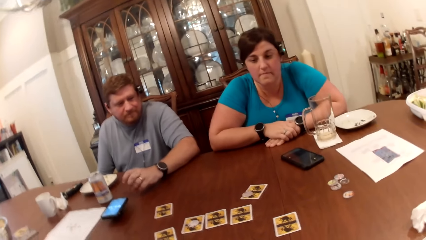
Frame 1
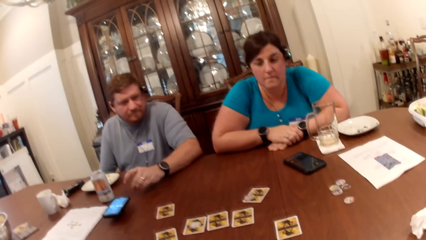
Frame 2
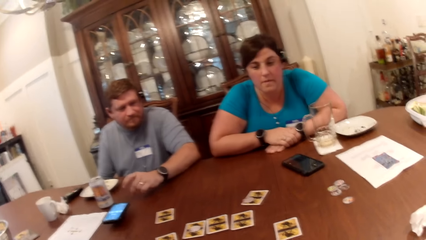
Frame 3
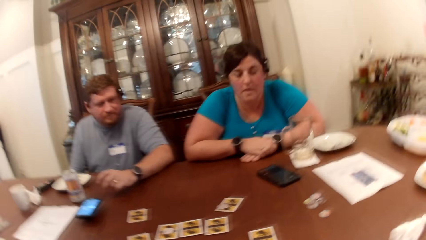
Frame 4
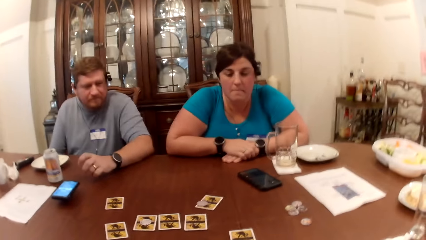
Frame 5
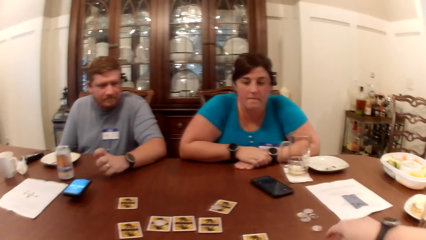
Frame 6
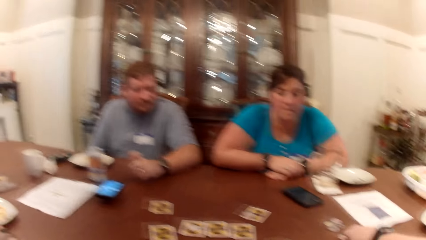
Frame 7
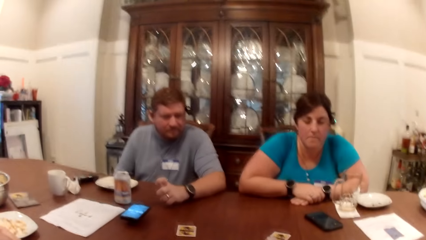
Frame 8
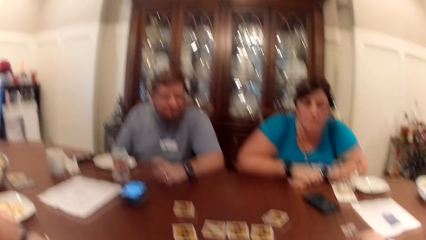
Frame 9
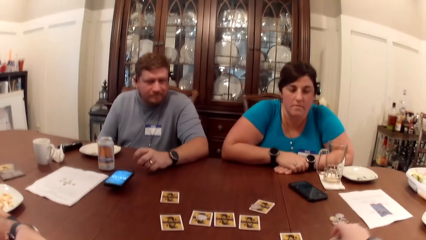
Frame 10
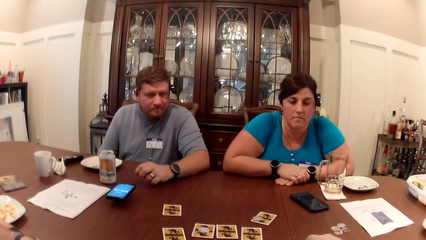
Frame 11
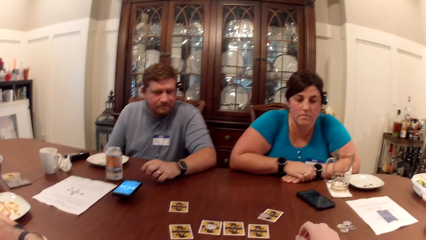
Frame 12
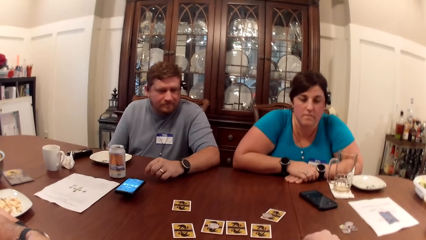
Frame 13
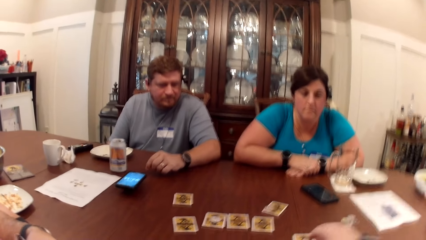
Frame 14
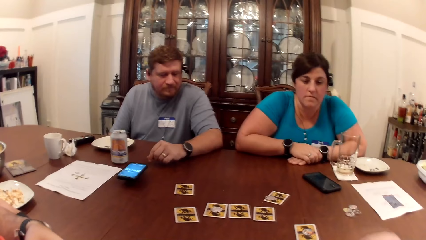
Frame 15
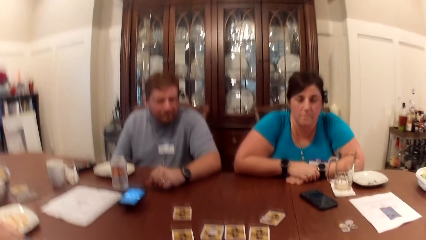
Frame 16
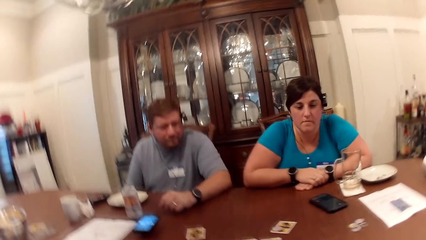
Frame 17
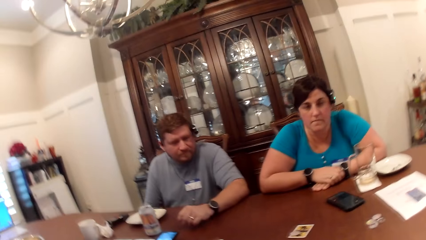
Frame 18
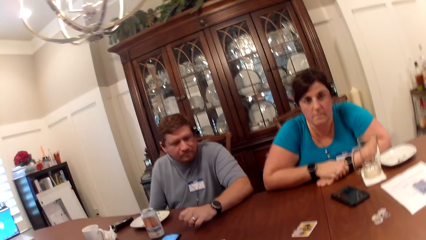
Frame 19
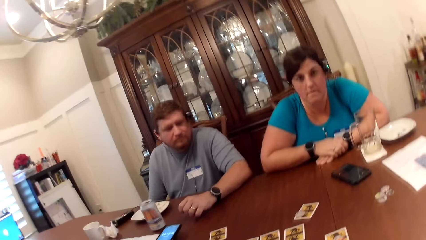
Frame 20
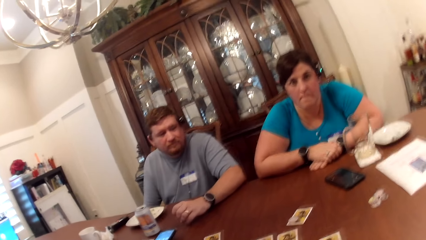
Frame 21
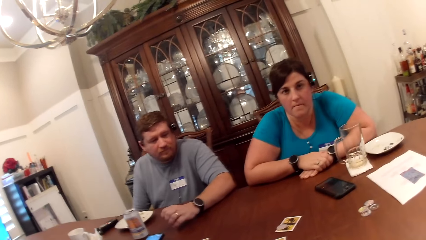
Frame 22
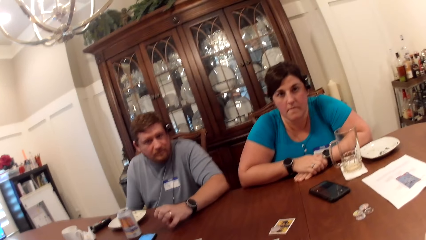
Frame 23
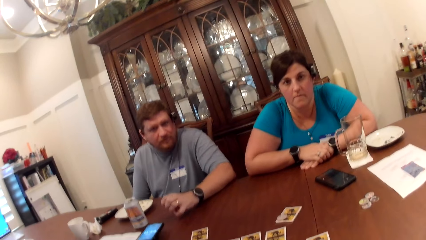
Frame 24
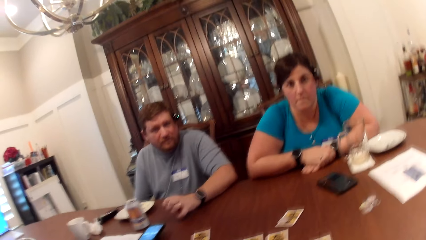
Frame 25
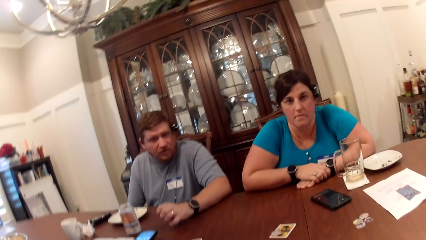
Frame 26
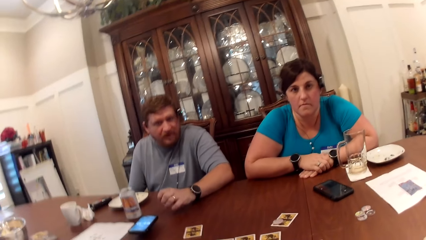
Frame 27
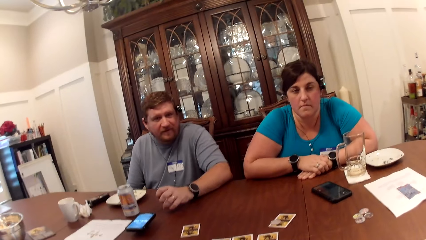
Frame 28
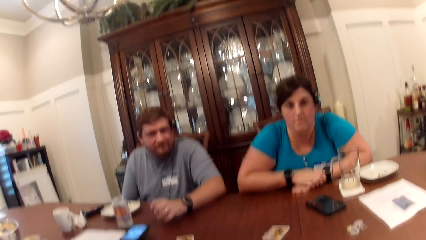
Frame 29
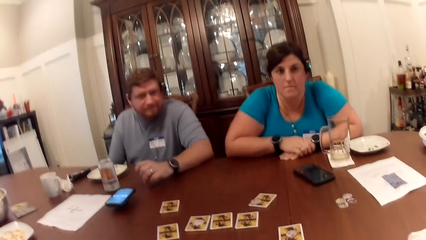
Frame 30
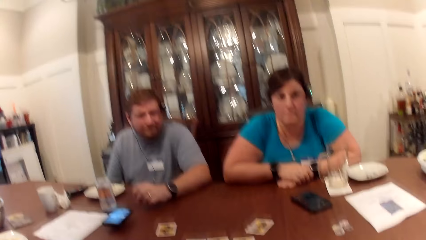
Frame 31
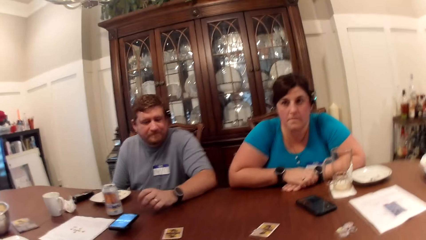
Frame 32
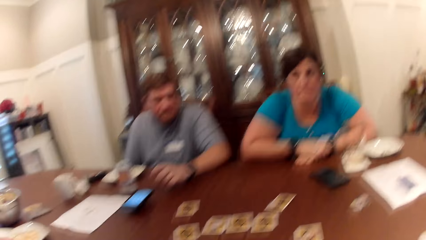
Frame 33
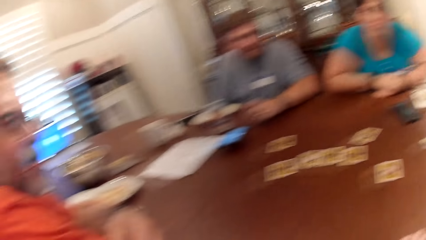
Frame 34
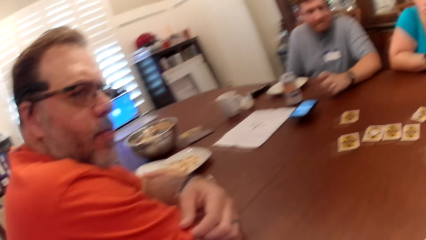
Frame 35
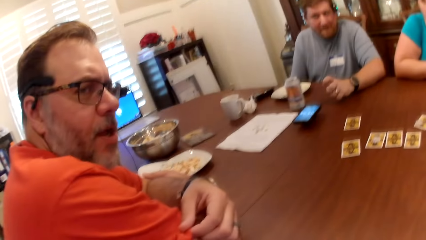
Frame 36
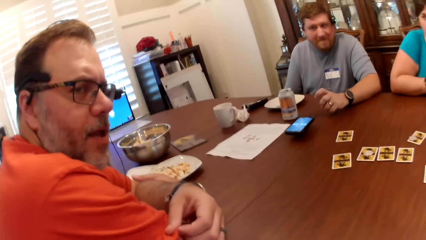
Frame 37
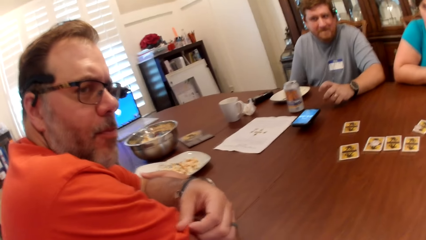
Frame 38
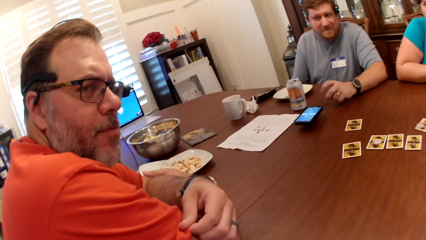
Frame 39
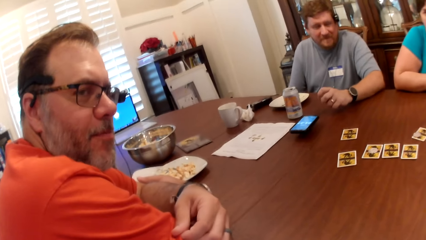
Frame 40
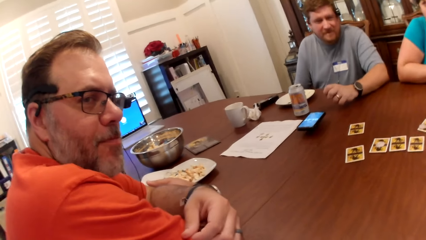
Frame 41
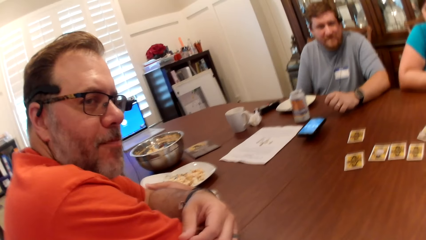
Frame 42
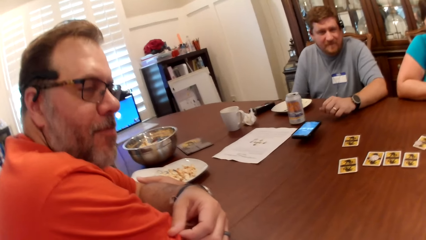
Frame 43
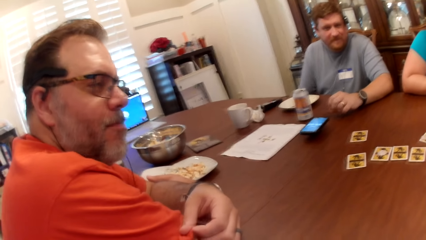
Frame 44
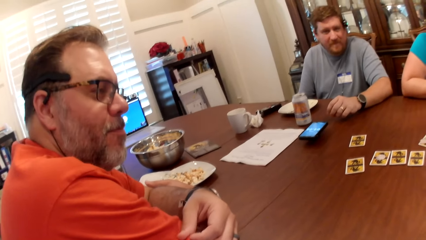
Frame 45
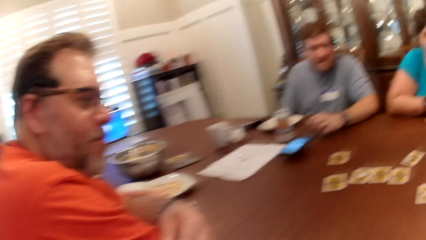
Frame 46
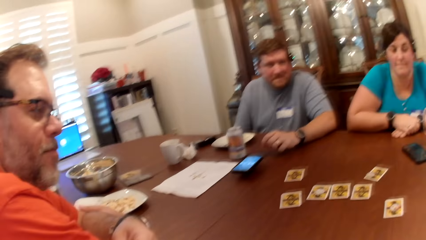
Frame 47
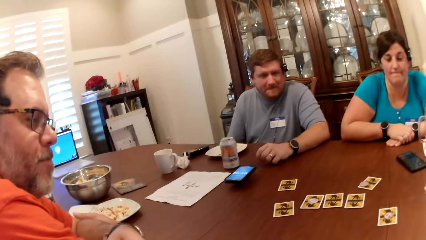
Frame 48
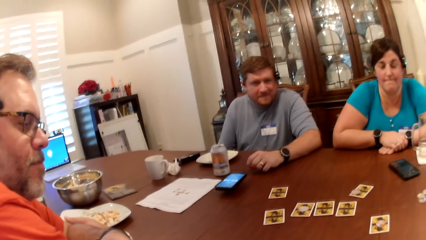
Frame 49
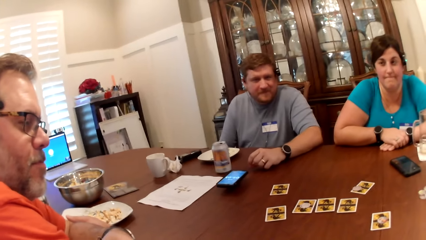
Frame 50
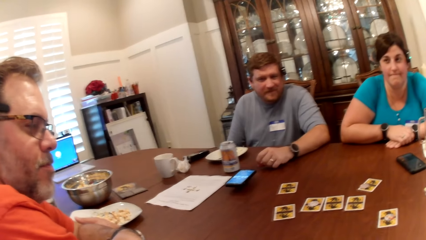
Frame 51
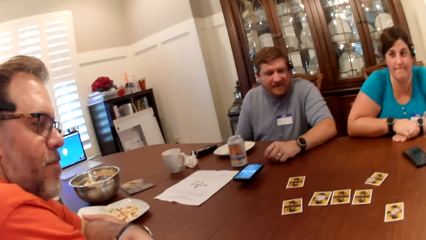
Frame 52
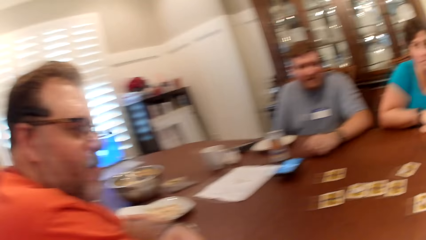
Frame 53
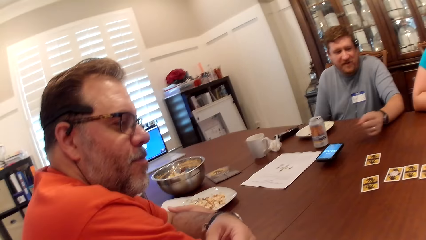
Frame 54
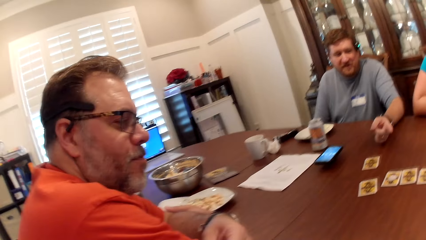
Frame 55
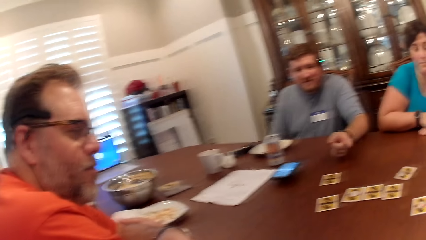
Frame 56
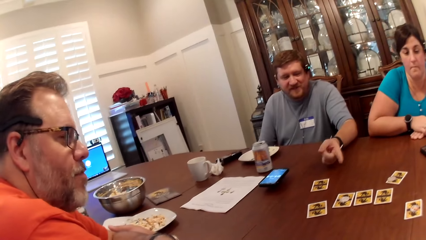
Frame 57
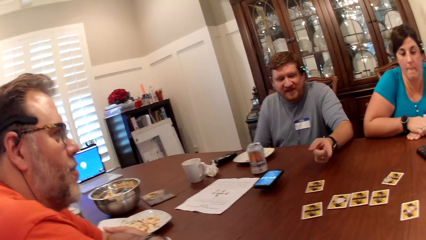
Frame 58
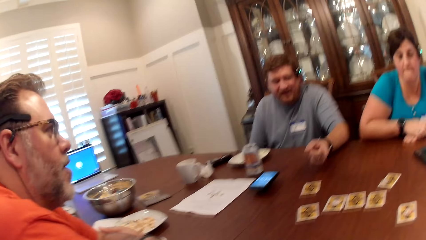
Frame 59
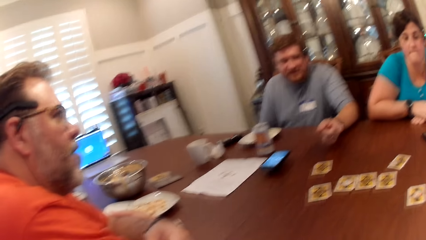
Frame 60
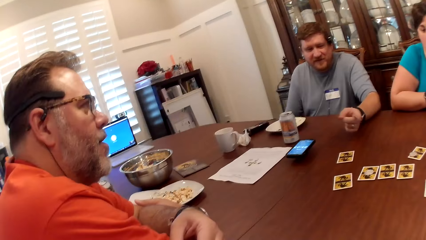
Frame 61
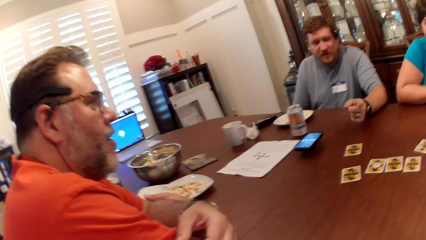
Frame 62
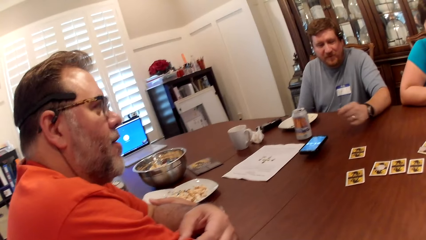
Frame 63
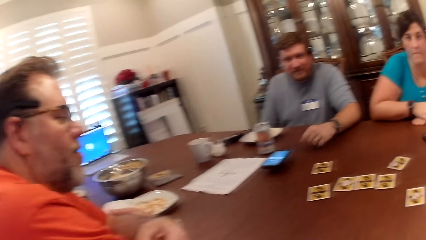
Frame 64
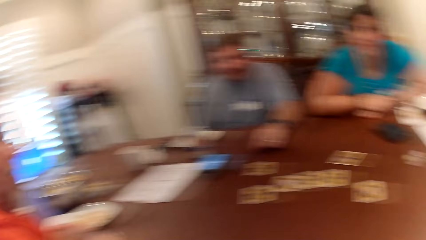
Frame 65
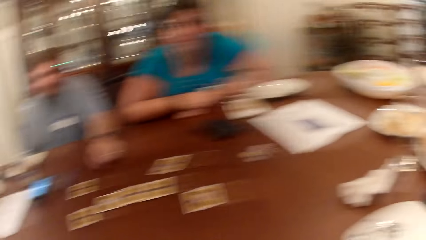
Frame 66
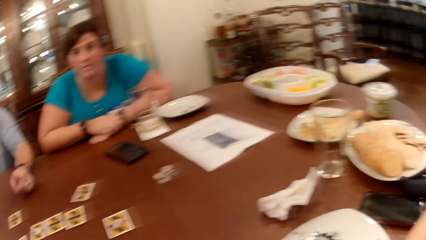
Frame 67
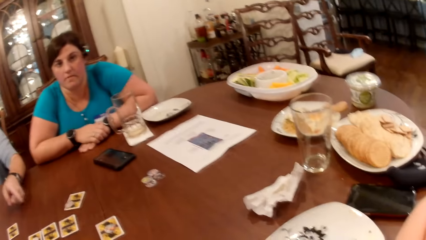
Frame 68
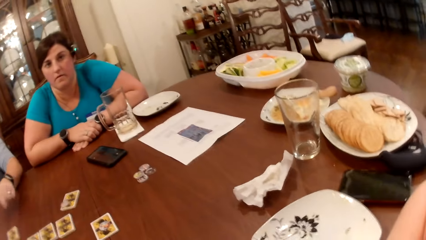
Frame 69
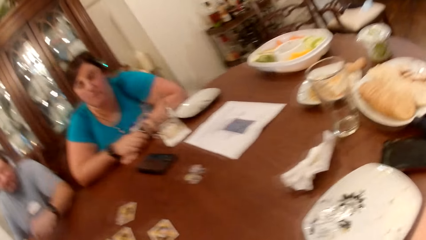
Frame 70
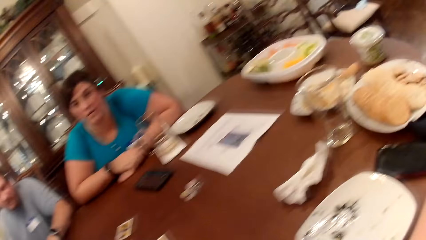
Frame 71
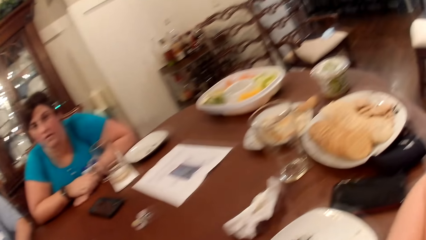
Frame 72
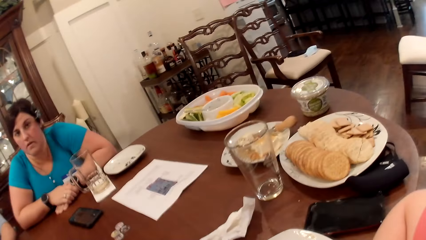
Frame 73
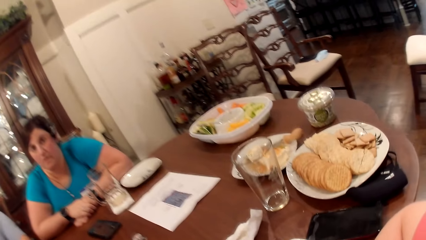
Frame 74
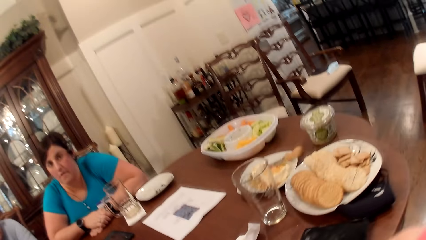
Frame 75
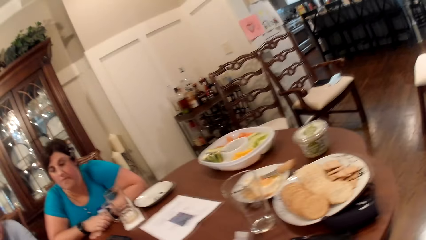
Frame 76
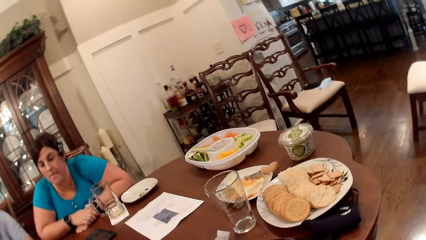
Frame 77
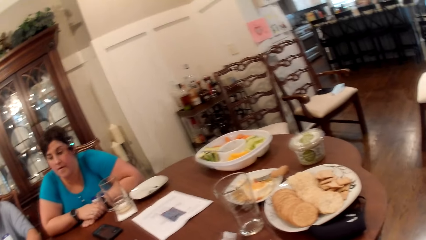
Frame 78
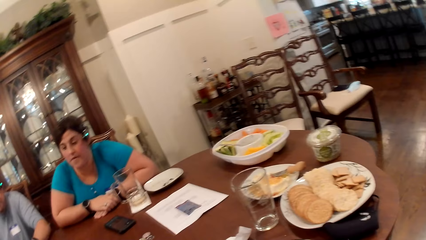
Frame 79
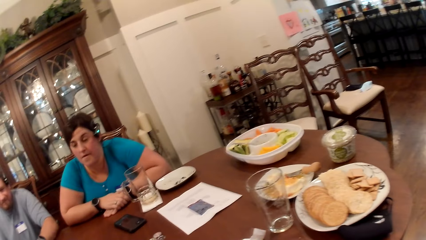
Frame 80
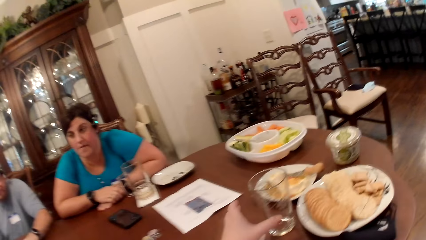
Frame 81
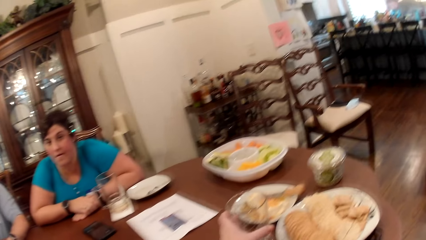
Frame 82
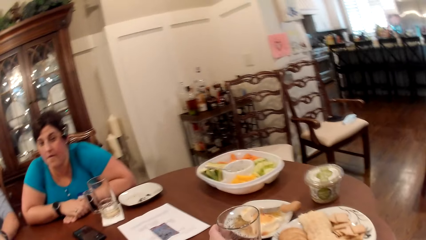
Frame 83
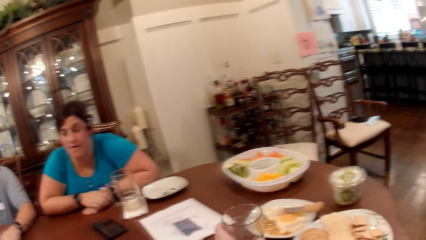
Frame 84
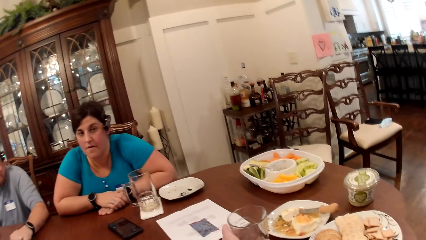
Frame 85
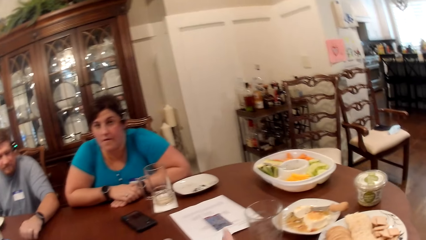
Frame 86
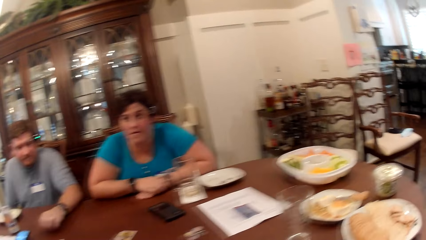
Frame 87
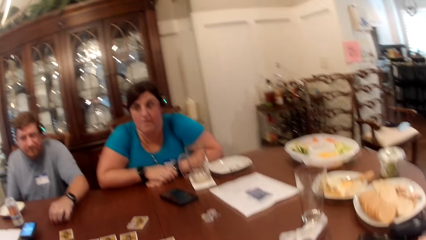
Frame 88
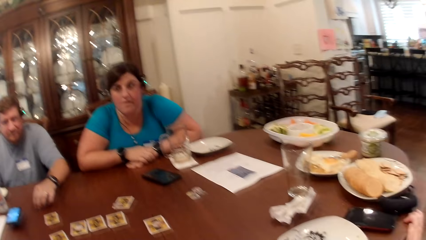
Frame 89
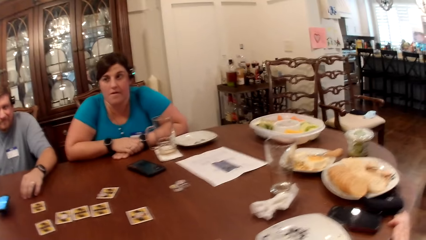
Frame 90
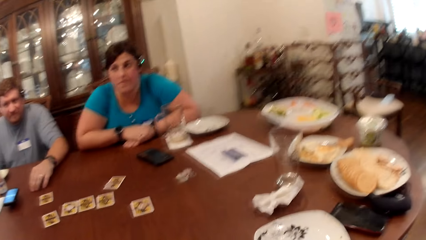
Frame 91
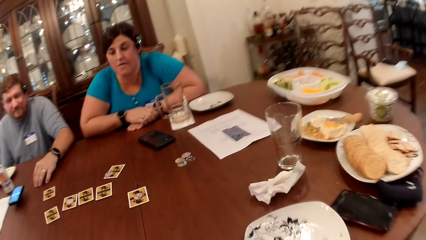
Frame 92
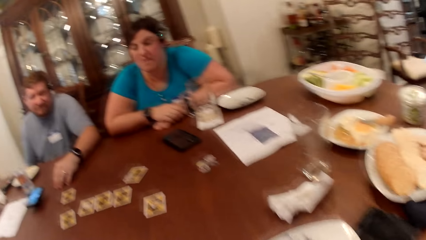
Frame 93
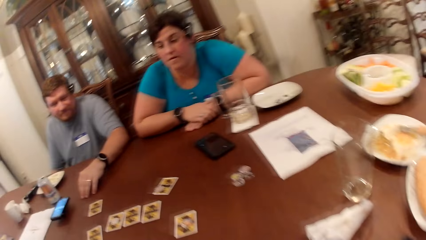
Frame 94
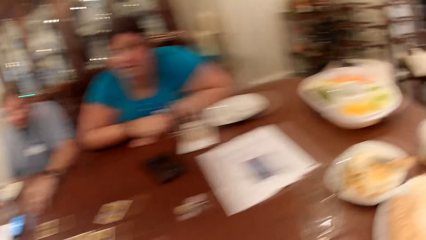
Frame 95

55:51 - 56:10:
The camera wearer converses with a man, a woman and another man. The other man converses with the camera wearer. The first man converses with the camera wearer. The camera wearer converses with the first man. The other man converses with the camera wearer and the first man. The camera wearer moves a cup on the table with her left hand. The other man converses with the camera wearer, the first man and the woman. The camera wearer converses with the first man.
